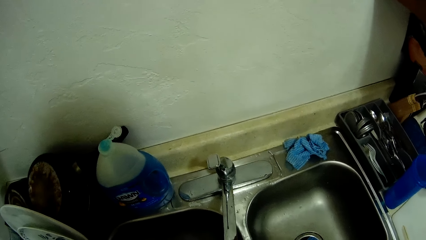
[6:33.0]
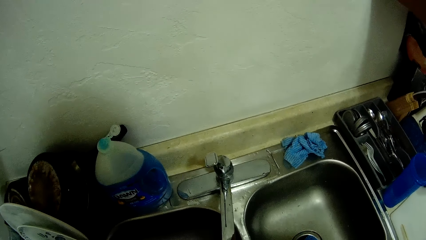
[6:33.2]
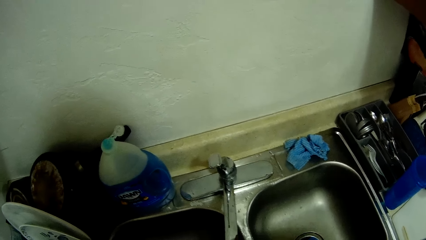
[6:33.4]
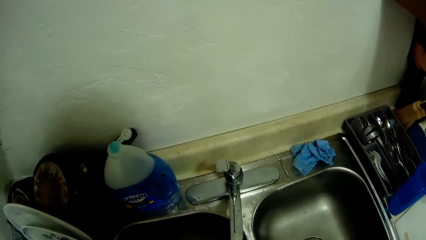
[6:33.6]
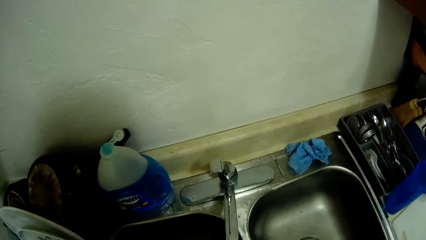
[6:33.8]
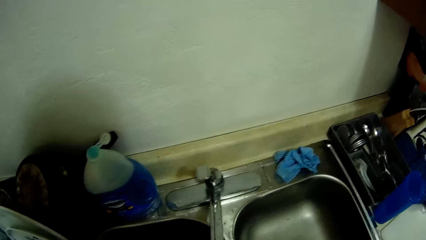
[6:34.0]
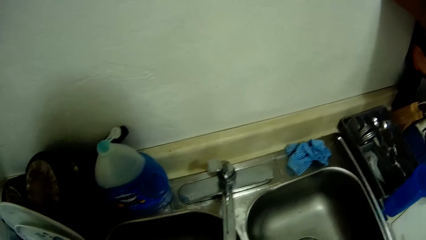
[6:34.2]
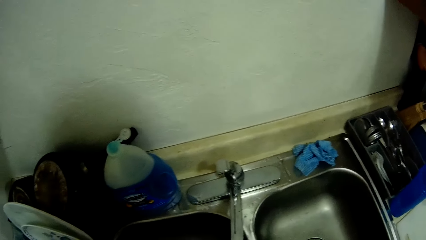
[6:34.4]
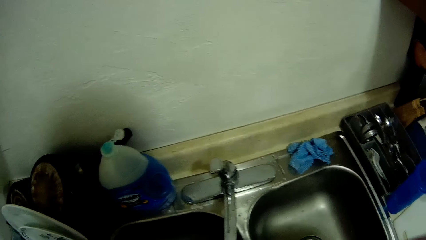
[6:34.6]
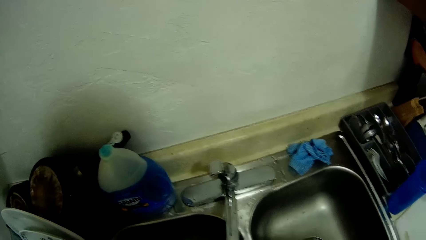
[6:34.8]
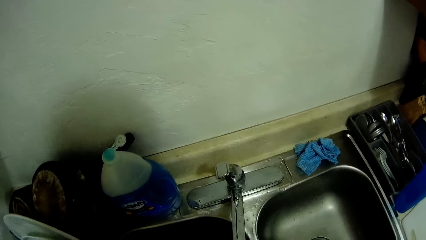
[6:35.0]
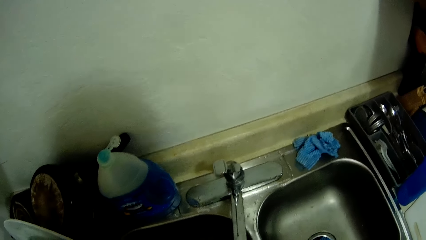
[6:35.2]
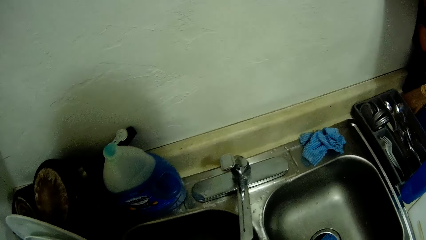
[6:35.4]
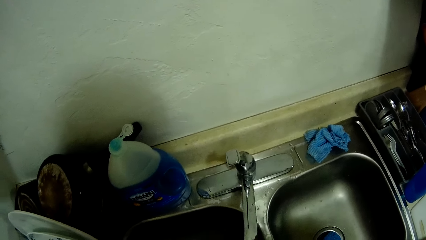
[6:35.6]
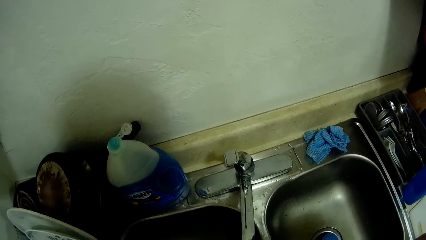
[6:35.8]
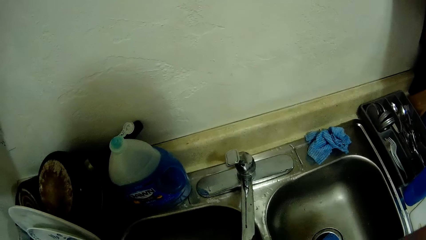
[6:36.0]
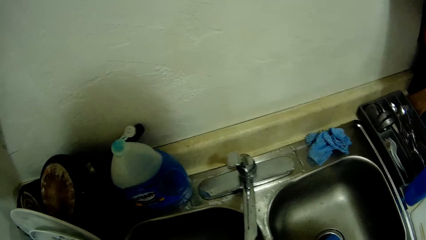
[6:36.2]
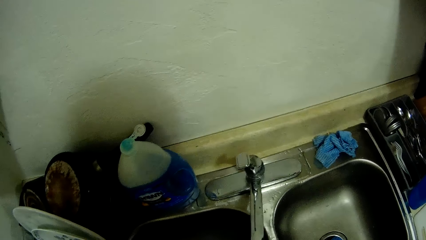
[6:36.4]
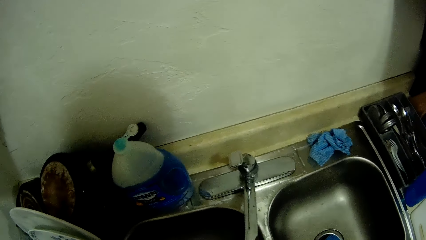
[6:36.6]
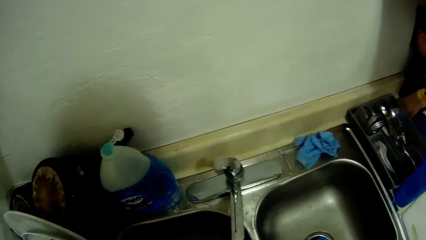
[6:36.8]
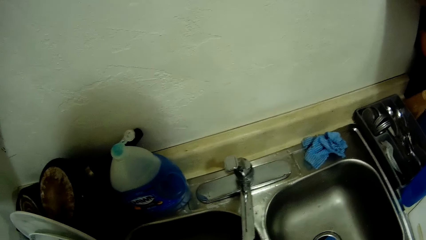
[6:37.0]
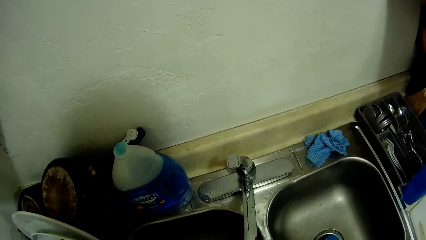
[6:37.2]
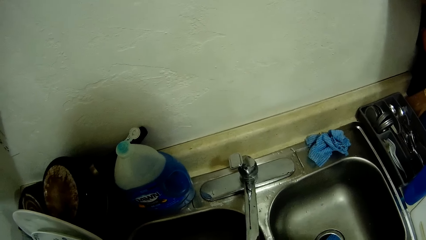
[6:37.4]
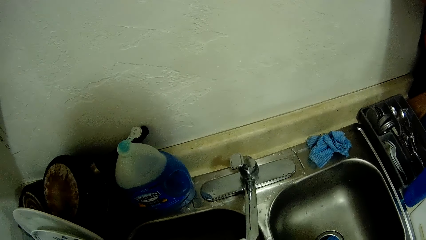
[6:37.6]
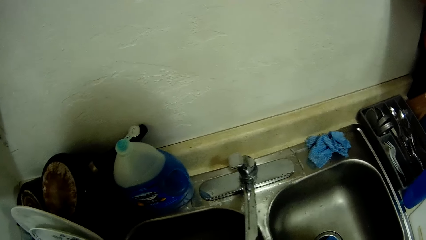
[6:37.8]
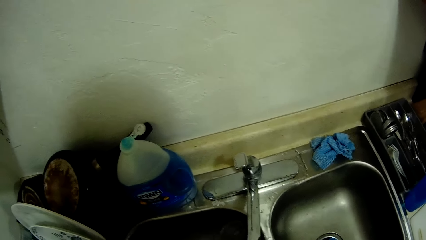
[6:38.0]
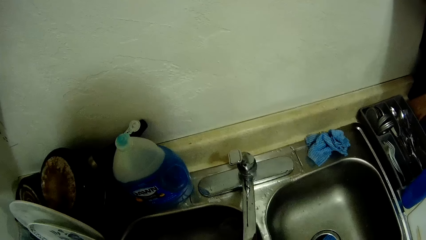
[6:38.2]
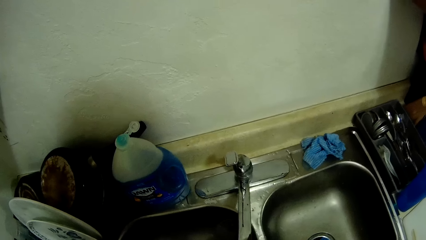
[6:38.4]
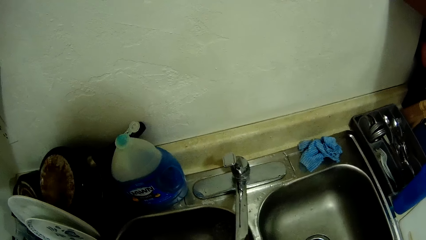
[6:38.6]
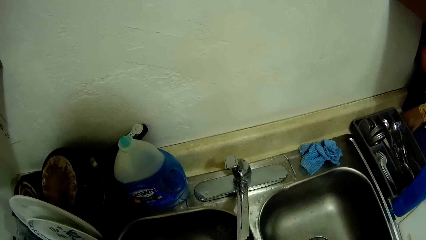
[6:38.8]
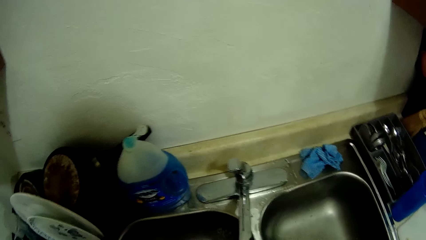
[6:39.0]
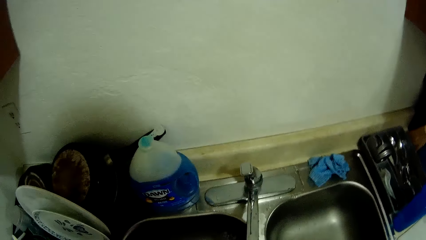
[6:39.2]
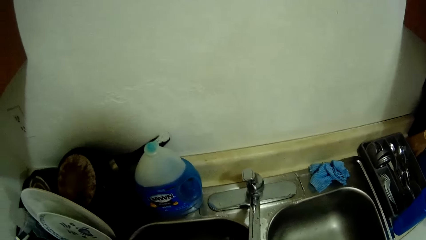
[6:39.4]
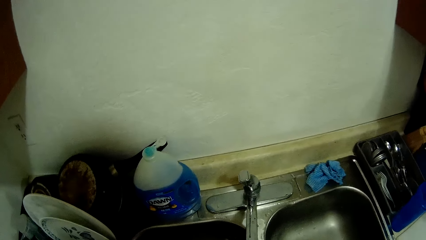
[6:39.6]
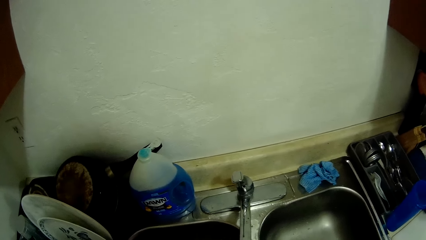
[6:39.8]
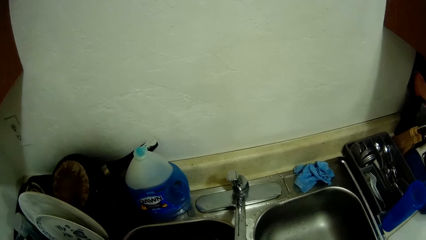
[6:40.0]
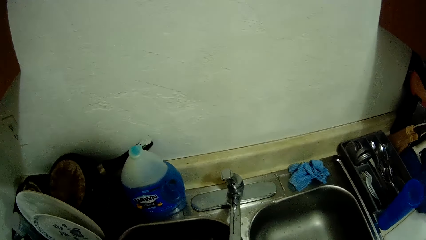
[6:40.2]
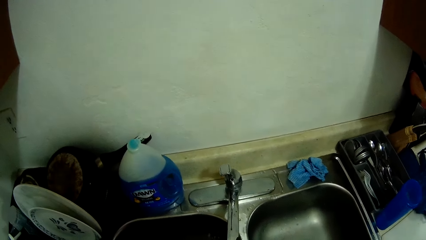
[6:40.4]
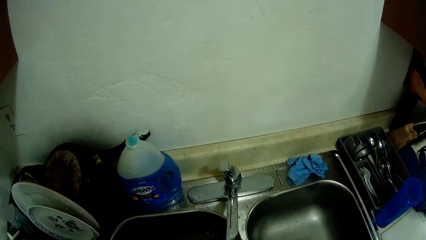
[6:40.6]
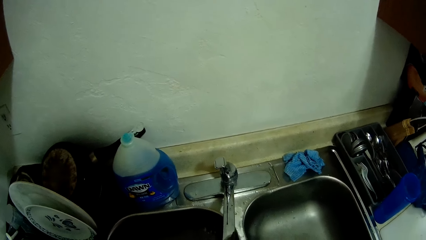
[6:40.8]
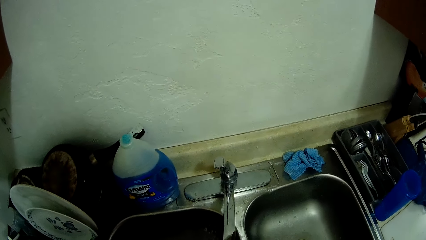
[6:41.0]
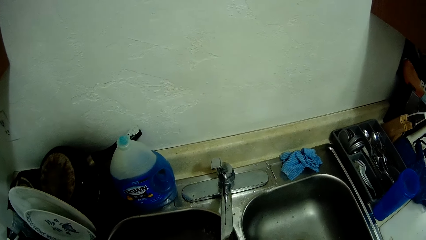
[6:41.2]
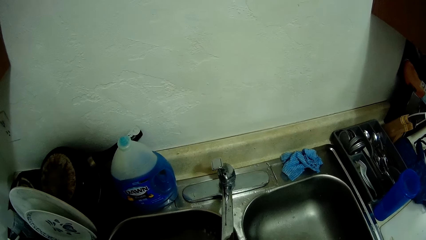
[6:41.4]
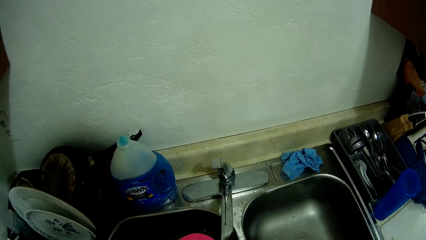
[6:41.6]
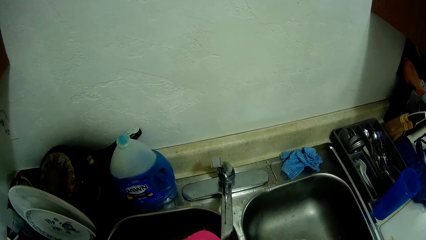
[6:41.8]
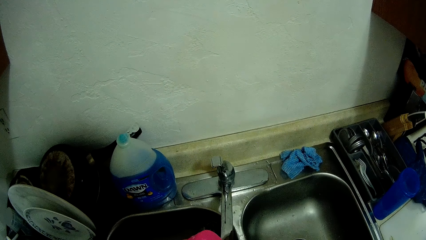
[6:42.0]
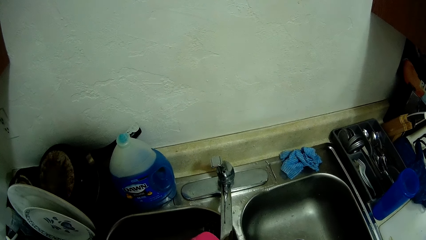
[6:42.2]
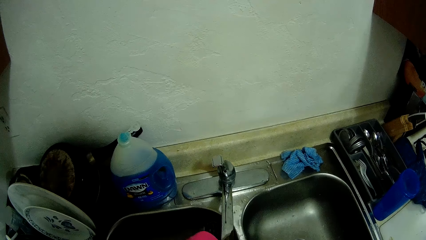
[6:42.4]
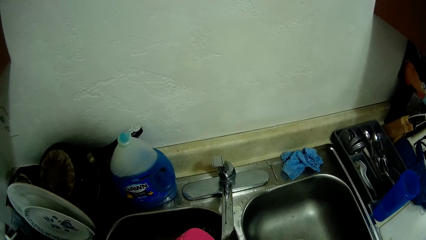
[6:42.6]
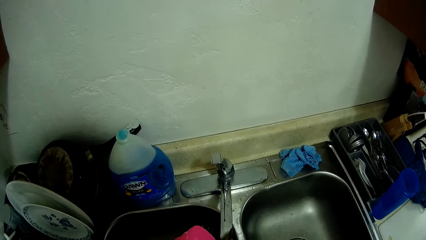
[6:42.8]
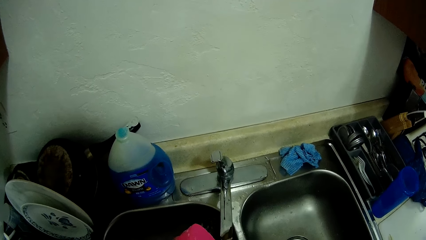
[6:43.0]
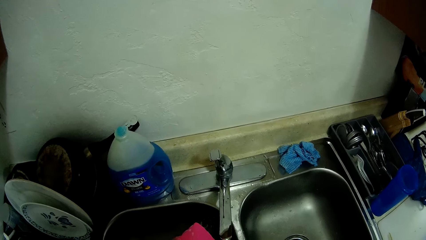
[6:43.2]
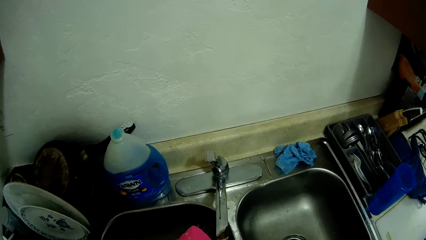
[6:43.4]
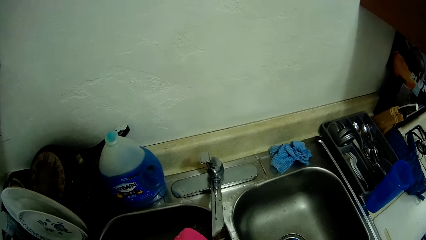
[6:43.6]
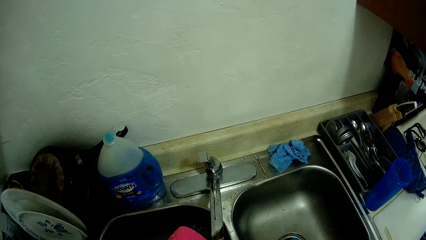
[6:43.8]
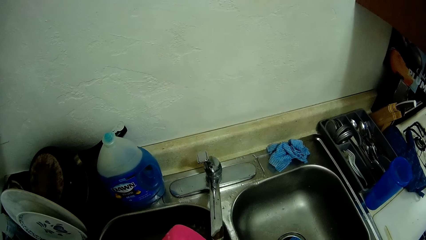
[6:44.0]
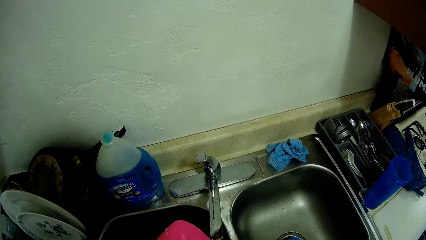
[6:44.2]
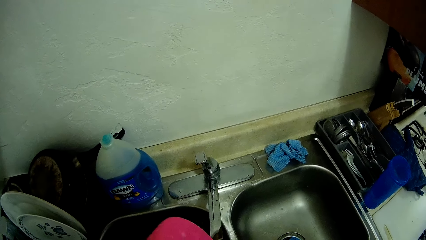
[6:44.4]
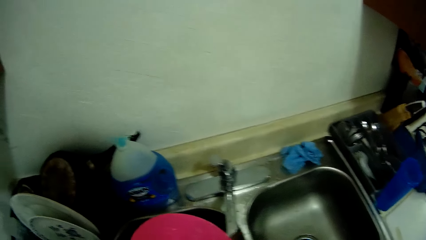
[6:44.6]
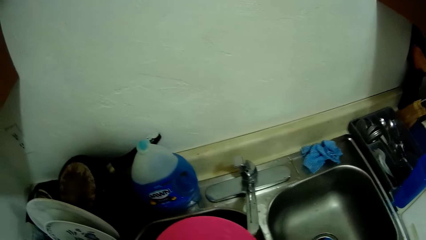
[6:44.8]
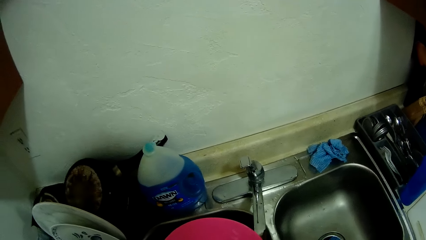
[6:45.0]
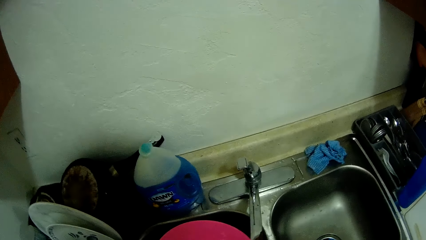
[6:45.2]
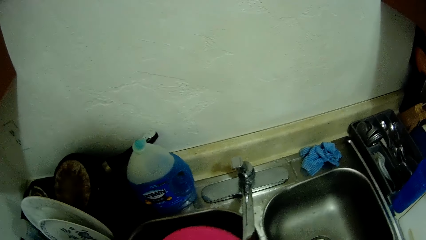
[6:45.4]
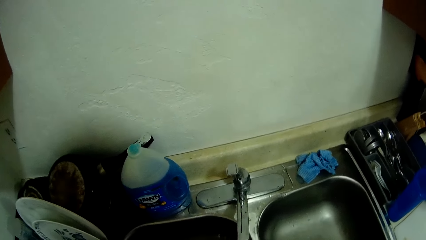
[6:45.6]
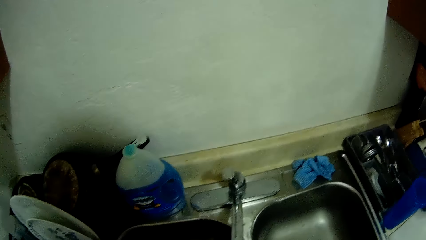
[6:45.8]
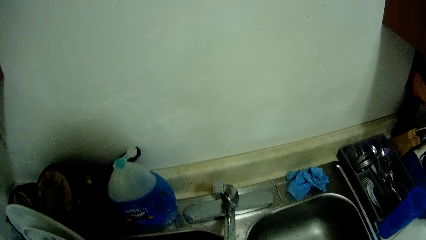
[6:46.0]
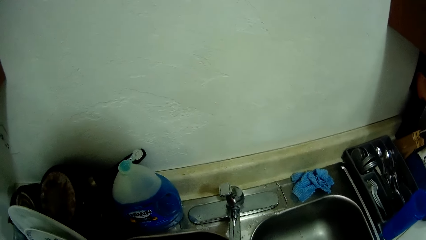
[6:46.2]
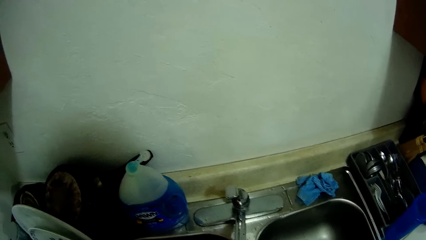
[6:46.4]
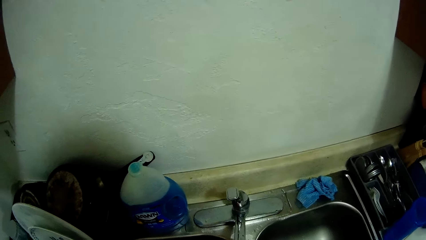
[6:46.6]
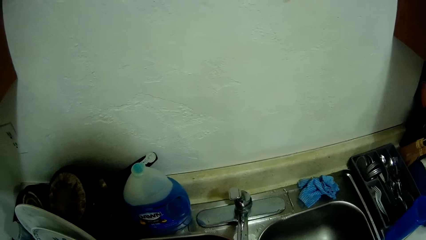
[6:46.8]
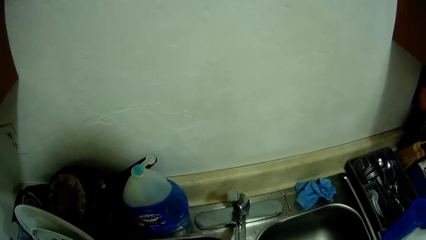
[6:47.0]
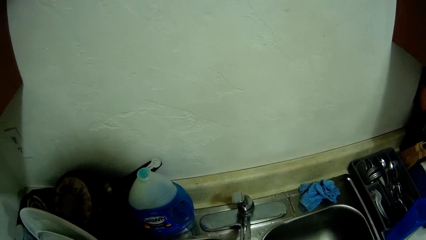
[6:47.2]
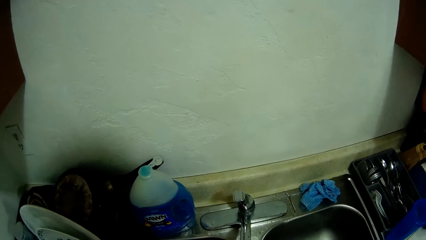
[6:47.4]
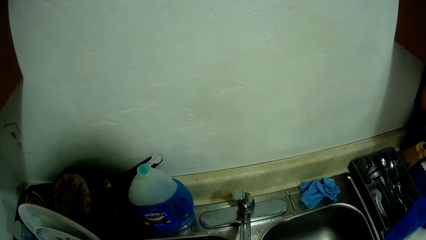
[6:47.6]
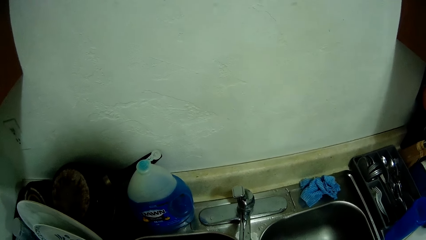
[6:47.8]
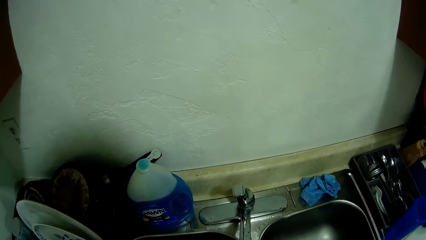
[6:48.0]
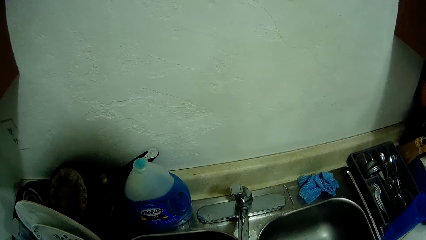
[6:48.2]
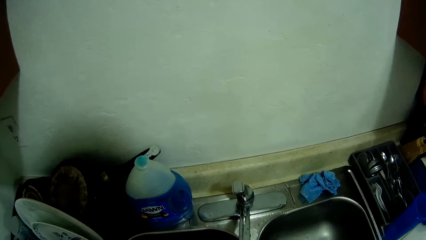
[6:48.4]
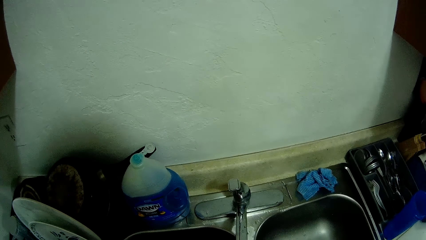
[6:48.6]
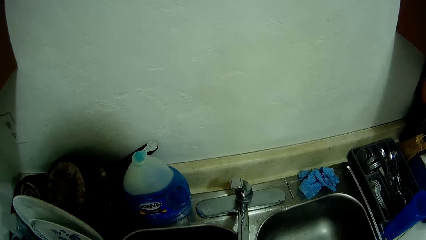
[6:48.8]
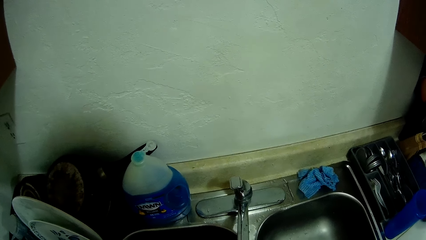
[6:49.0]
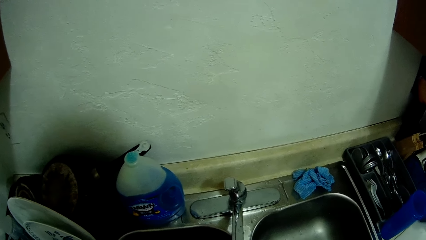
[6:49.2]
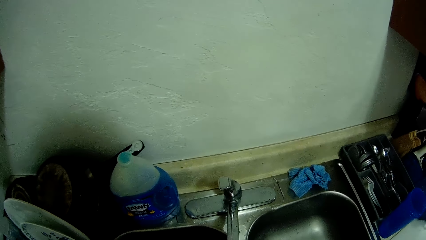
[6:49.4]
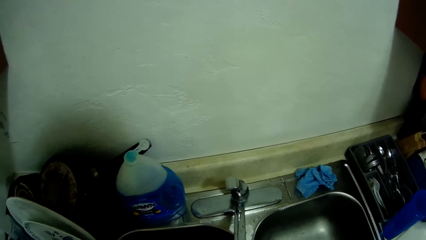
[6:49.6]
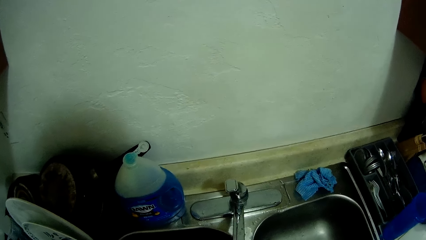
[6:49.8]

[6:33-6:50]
The camera wearer washes the plate with water from the tap.
